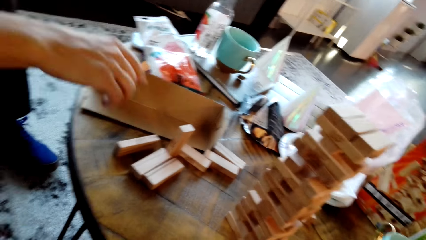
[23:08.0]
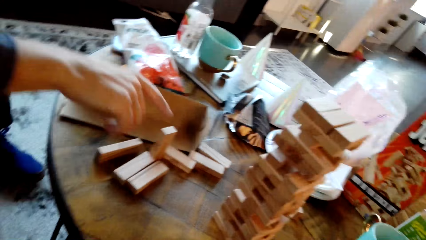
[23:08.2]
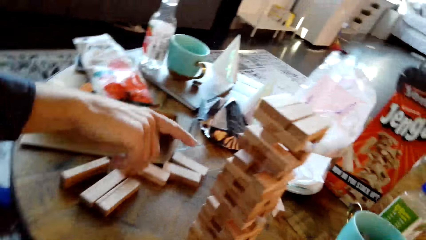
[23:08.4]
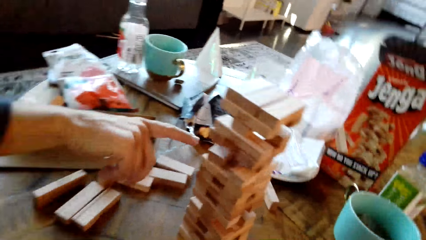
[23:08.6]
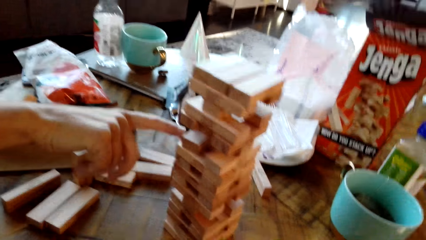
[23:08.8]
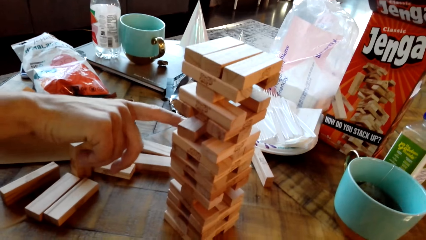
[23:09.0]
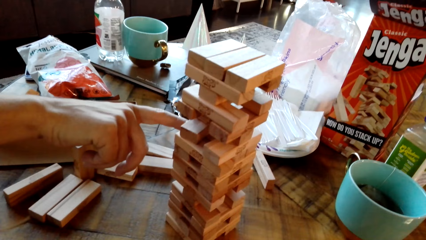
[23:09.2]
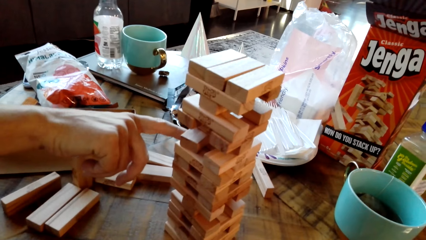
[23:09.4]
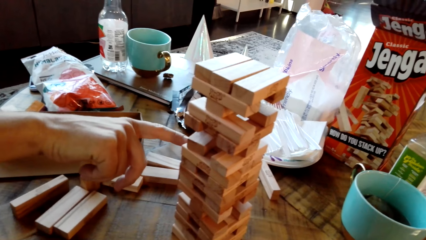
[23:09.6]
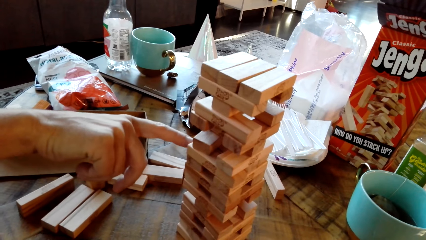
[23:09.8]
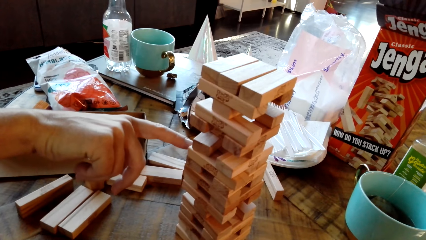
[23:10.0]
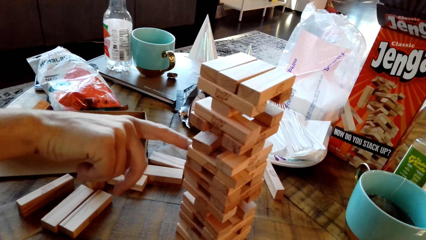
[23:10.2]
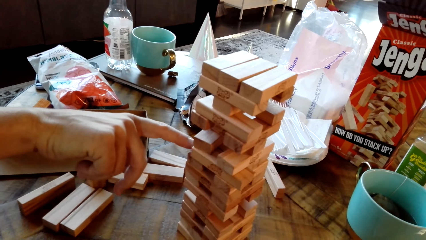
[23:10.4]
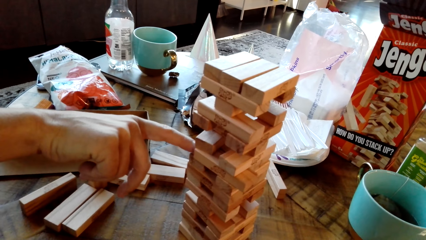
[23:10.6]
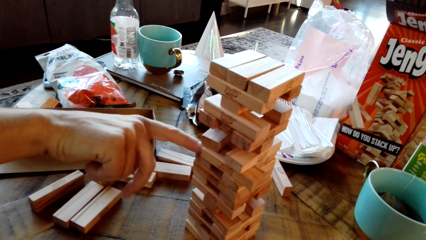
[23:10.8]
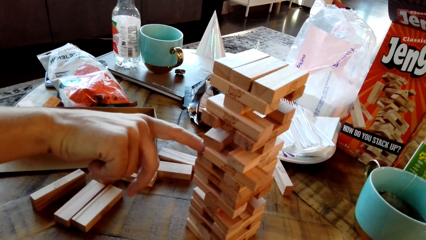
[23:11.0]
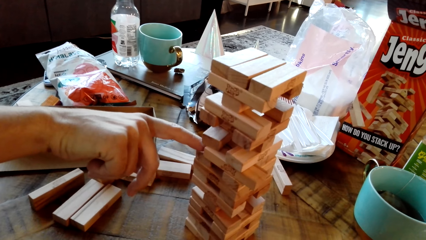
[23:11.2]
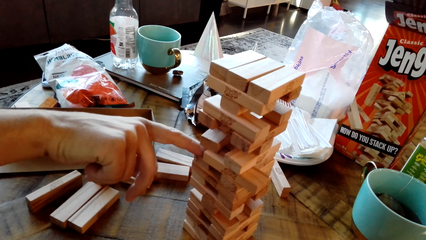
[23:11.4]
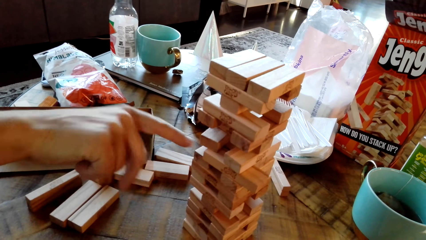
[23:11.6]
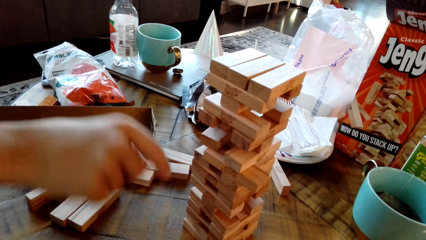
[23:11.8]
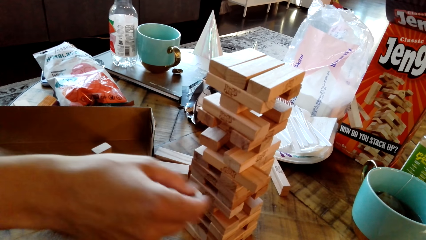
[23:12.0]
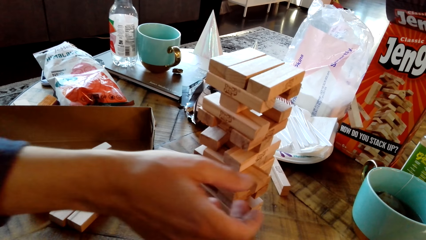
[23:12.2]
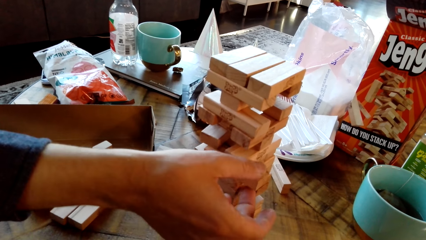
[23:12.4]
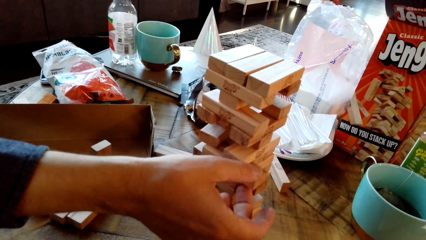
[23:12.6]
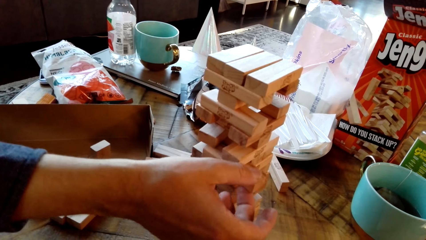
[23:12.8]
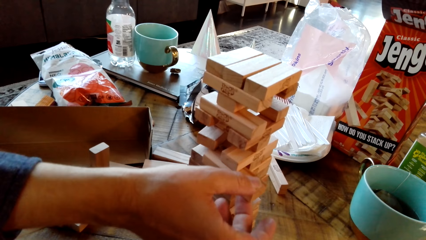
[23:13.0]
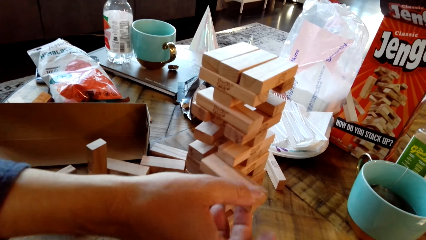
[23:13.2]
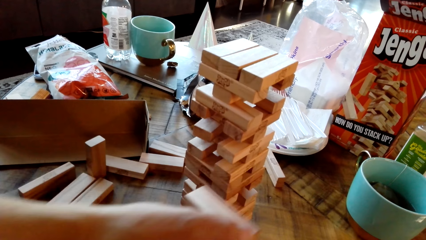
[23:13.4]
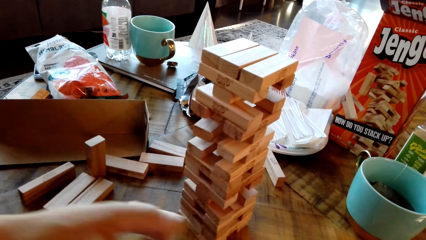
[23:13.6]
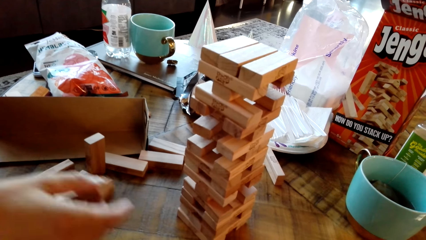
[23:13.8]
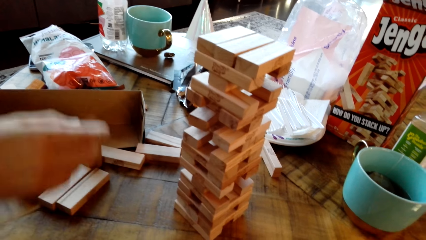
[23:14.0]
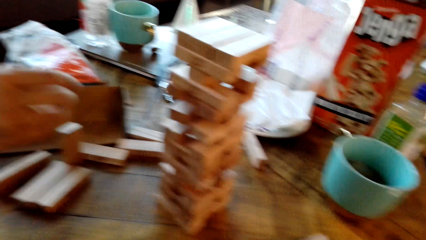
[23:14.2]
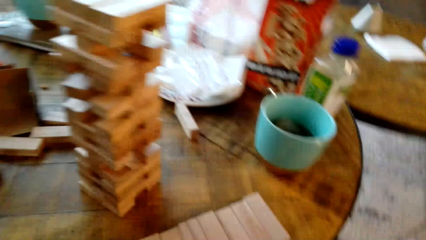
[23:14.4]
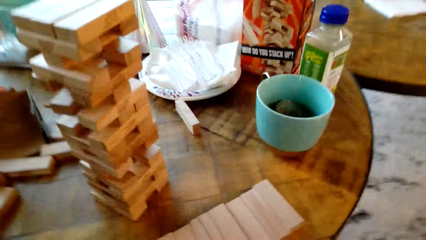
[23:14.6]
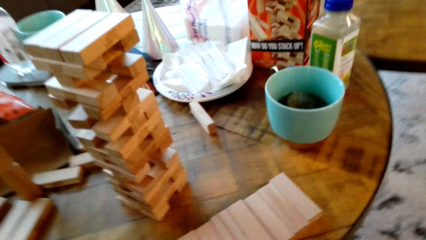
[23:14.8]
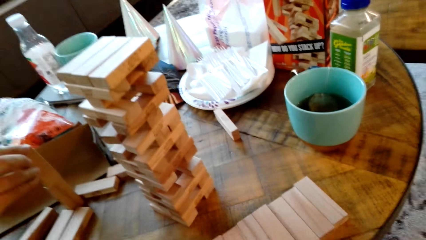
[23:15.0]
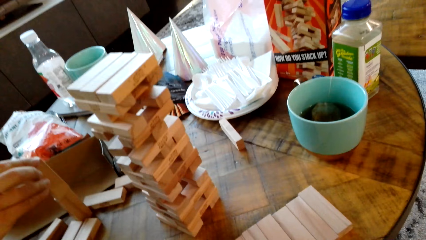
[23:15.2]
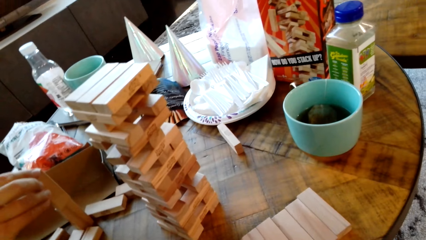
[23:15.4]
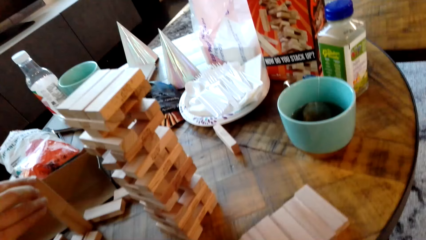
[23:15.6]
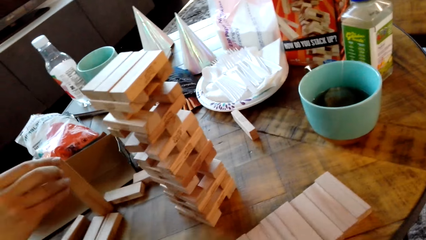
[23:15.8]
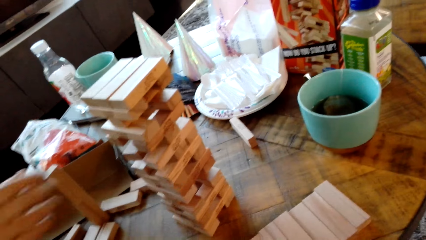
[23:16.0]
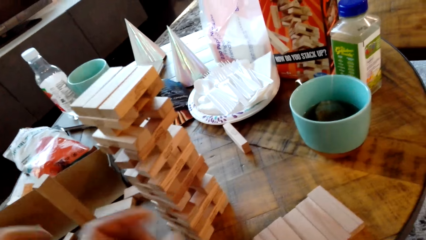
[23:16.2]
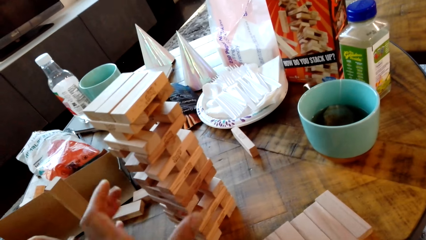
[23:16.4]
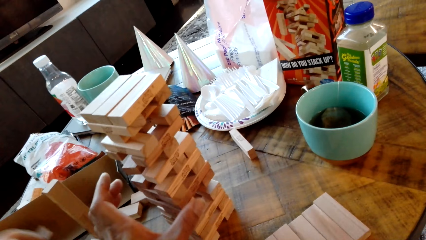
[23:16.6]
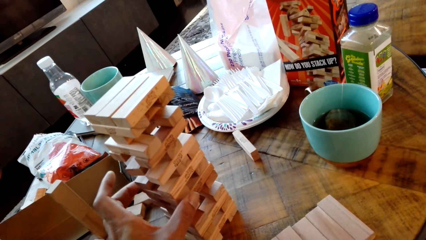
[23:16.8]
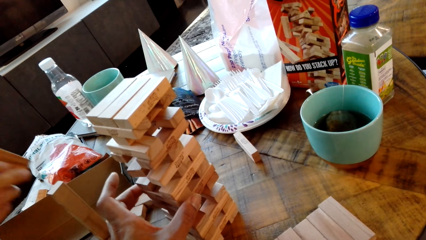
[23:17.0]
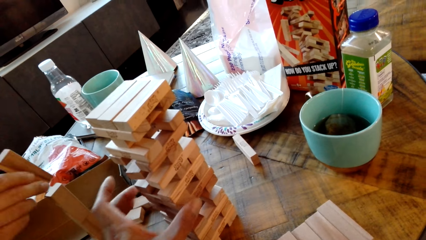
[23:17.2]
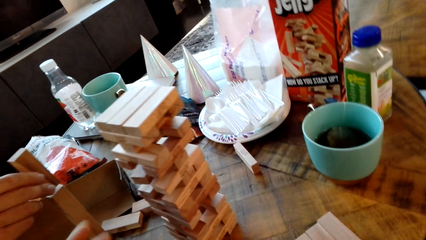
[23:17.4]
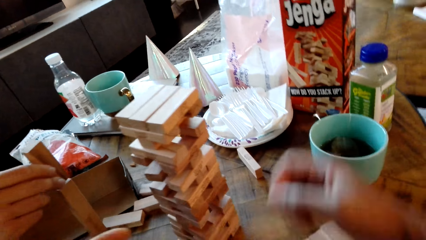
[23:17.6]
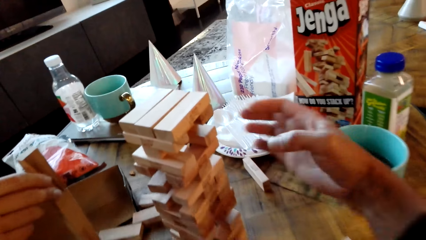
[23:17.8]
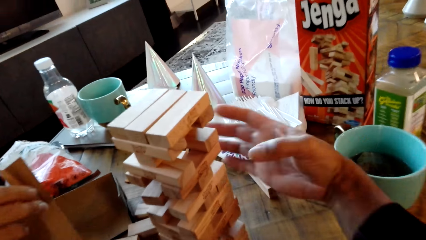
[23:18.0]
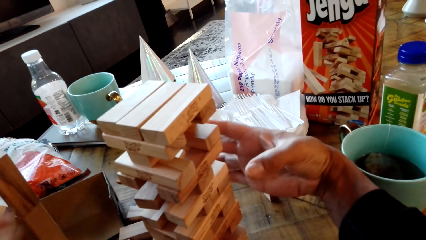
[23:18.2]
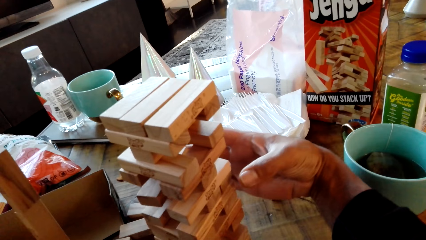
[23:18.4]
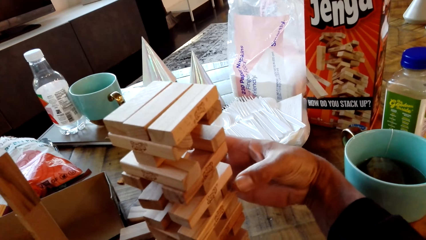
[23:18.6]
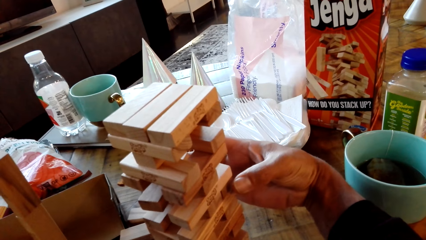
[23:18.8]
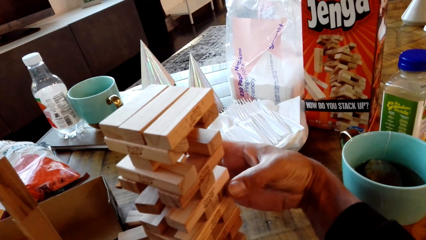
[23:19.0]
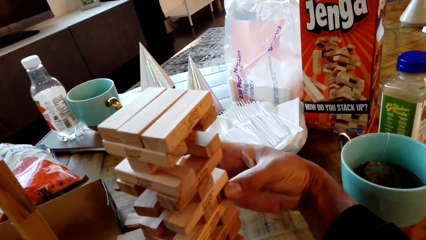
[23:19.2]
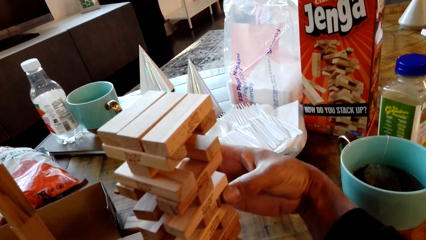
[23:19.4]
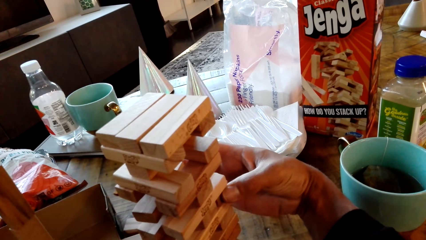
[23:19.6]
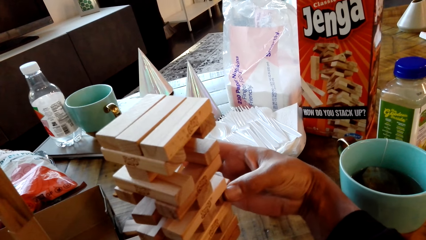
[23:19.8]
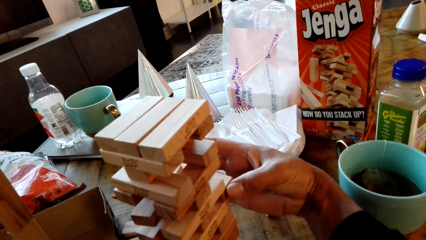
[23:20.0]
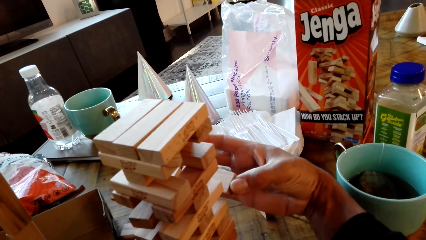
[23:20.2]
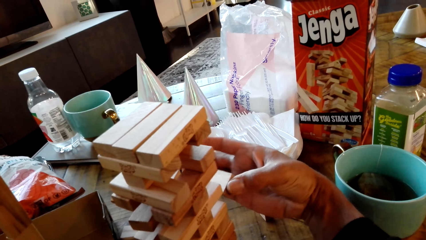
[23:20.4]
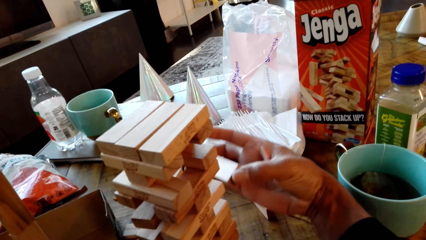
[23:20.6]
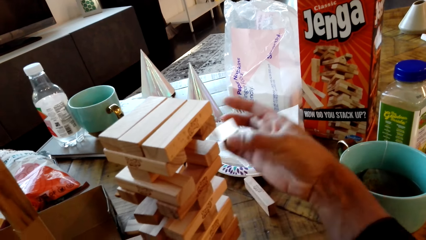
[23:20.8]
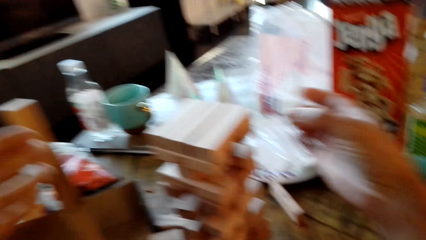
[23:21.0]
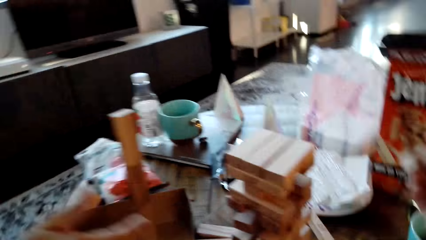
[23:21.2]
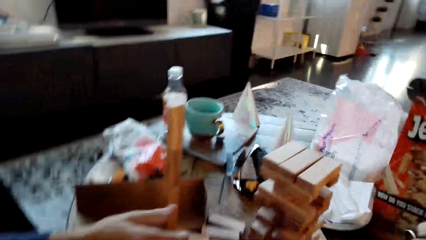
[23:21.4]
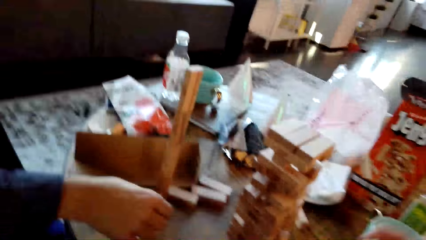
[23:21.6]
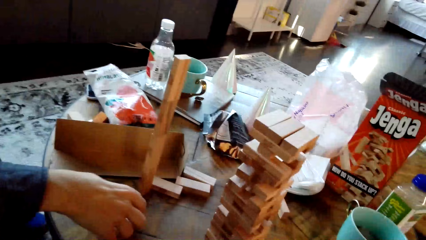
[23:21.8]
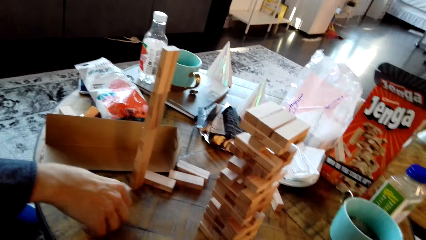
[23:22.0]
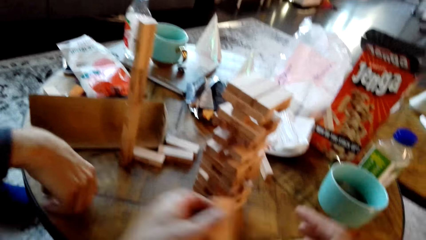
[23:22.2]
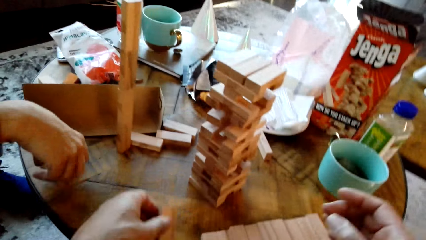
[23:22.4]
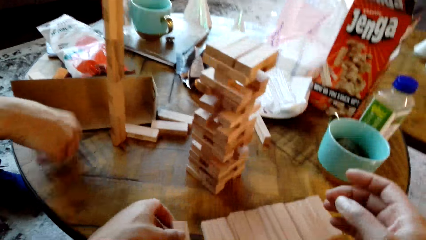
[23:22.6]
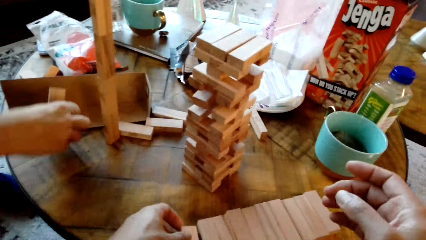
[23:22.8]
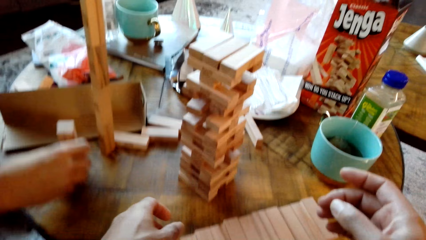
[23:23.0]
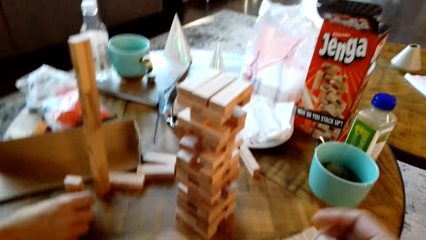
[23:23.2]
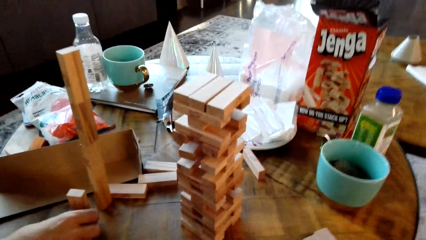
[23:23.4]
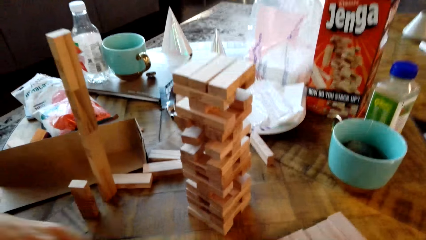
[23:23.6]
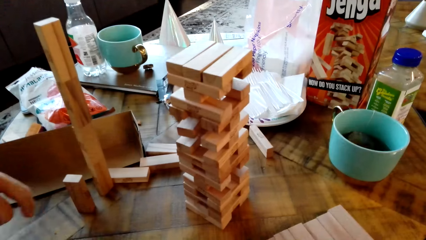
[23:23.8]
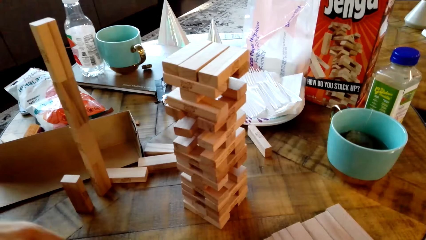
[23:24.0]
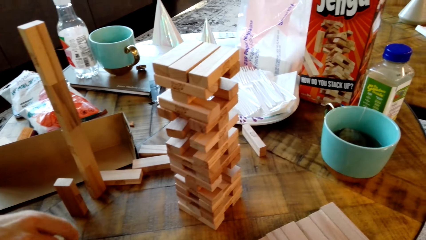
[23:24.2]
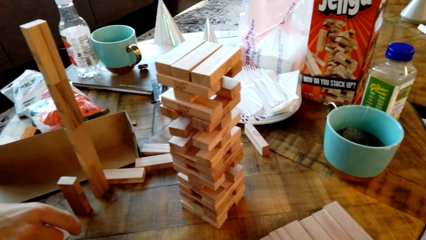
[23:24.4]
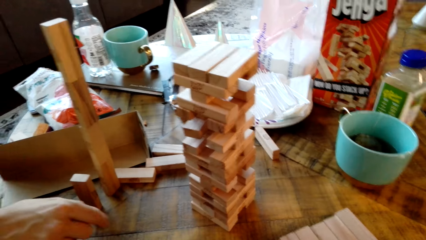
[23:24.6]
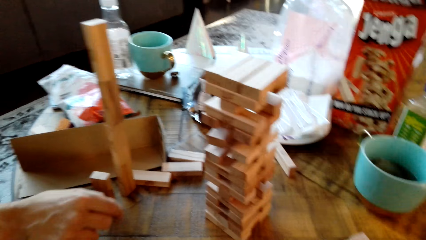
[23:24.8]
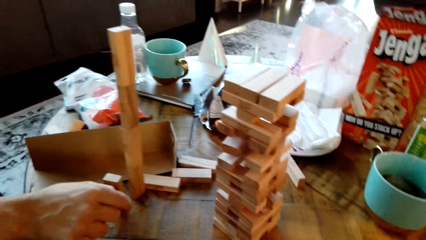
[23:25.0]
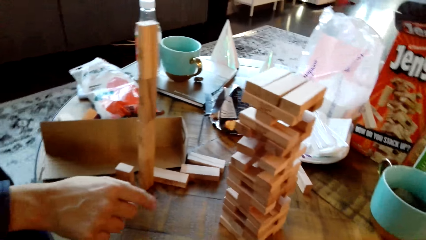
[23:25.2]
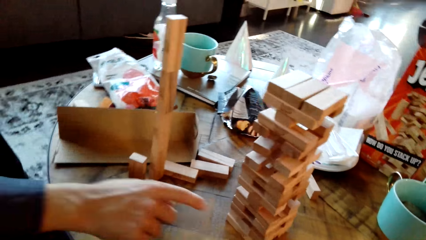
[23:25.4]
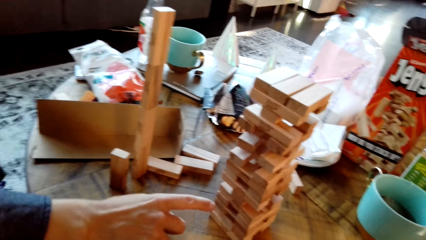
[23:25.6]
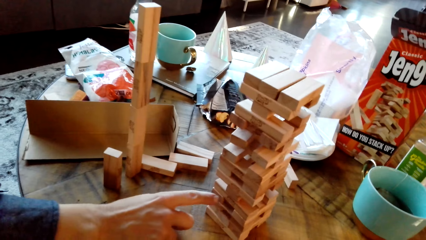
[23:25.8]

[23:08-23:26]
A man touches something on the table. The man pushes a wood, picks a wood, removes a piece of wood, and picks a wood. The camera wearer touches pieces of wood on the table. They pick a wood, remove a piece of wood, and drop a wood.
